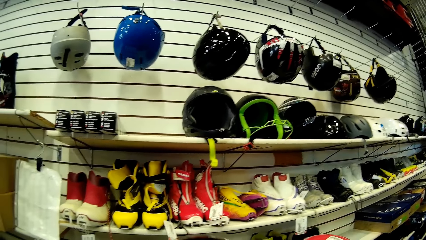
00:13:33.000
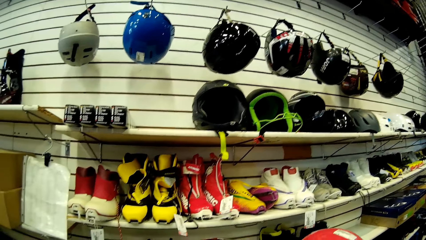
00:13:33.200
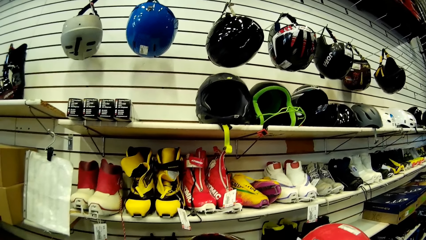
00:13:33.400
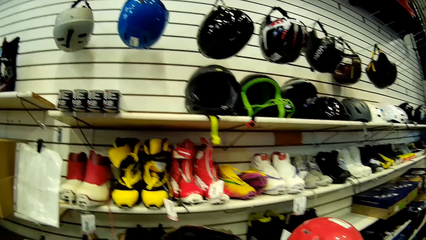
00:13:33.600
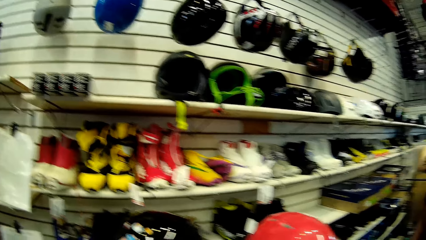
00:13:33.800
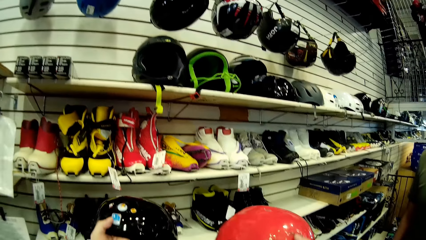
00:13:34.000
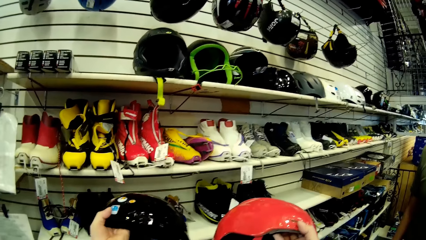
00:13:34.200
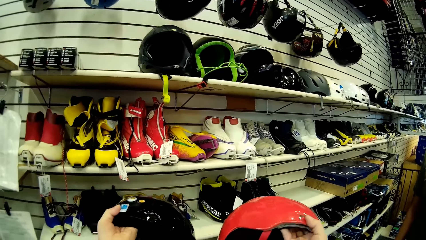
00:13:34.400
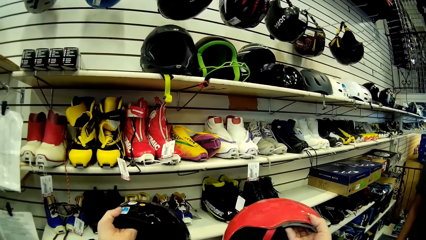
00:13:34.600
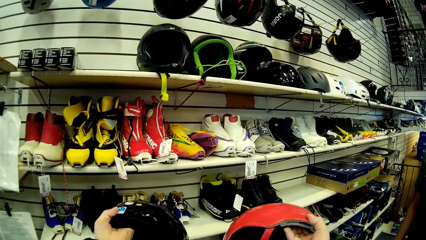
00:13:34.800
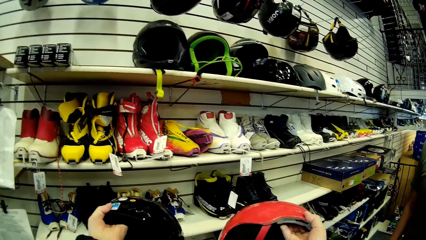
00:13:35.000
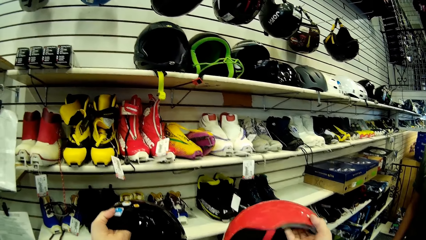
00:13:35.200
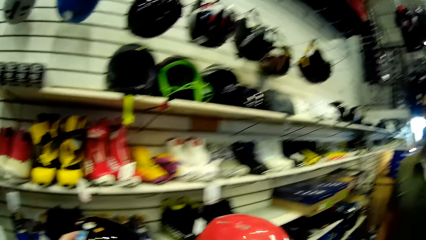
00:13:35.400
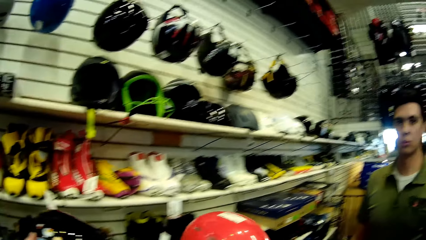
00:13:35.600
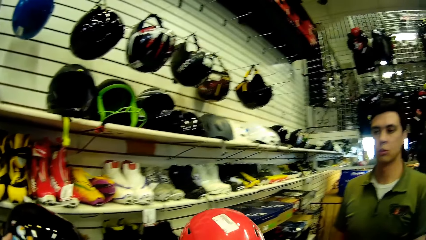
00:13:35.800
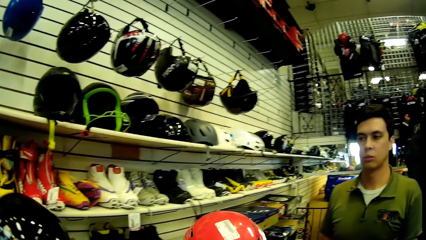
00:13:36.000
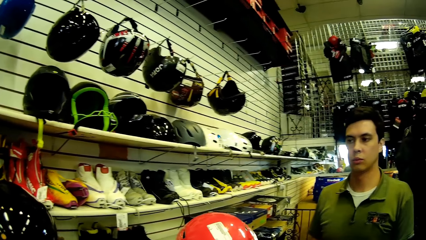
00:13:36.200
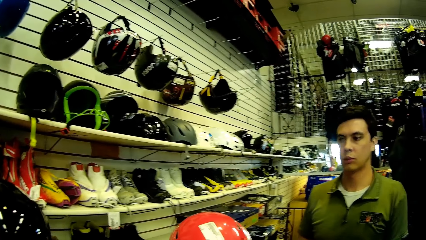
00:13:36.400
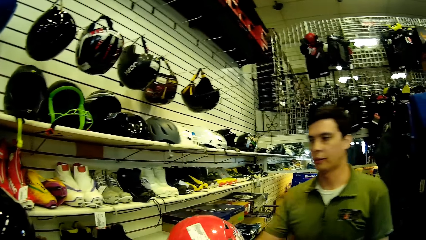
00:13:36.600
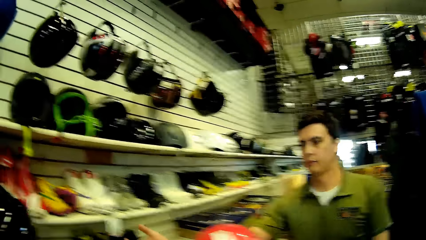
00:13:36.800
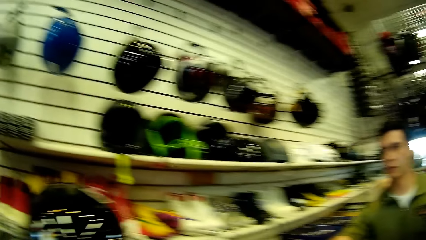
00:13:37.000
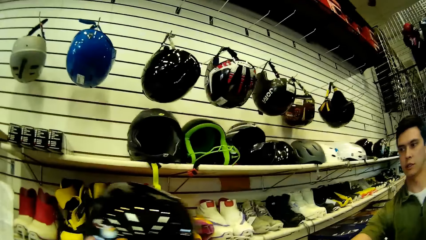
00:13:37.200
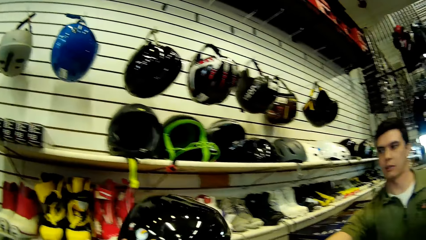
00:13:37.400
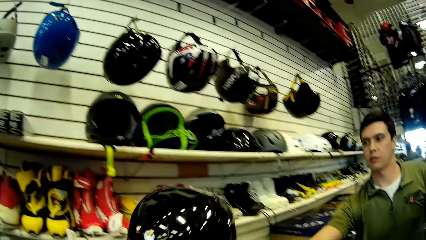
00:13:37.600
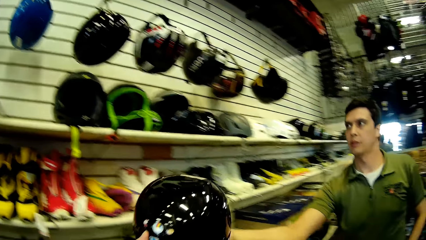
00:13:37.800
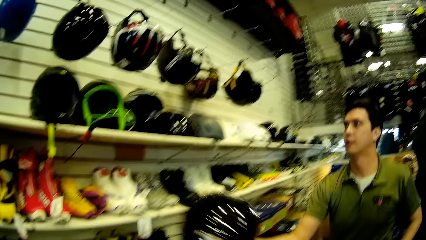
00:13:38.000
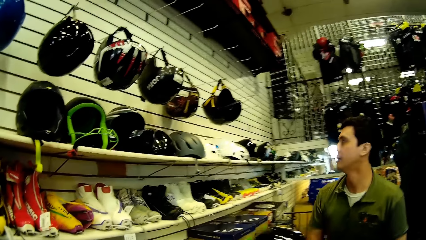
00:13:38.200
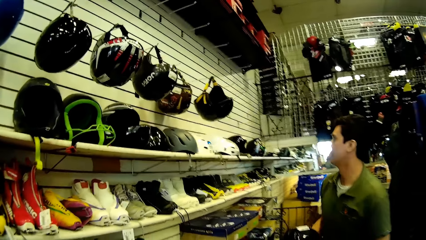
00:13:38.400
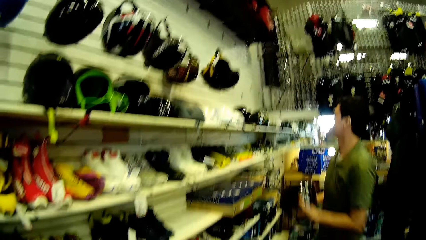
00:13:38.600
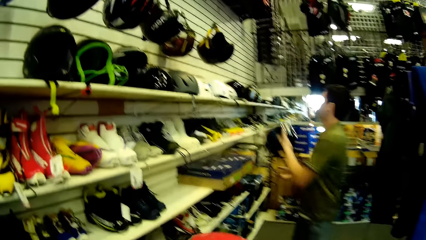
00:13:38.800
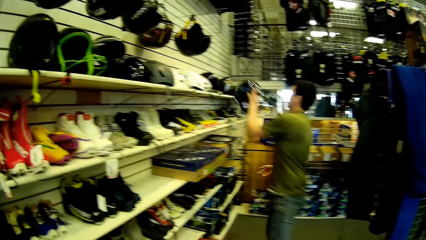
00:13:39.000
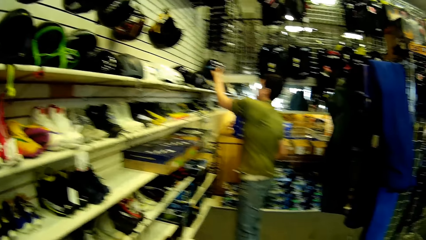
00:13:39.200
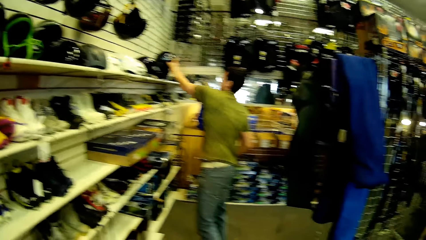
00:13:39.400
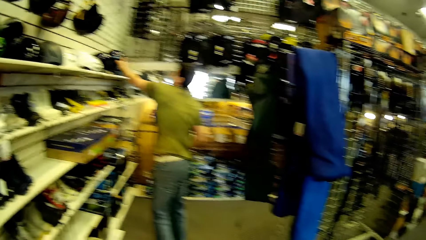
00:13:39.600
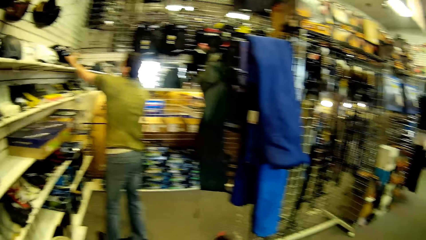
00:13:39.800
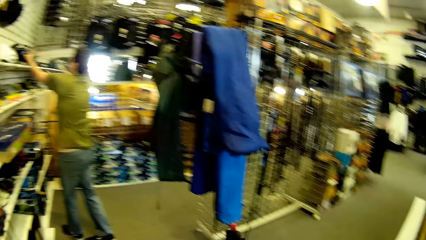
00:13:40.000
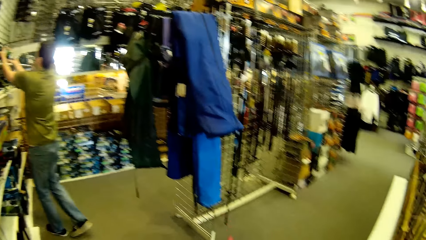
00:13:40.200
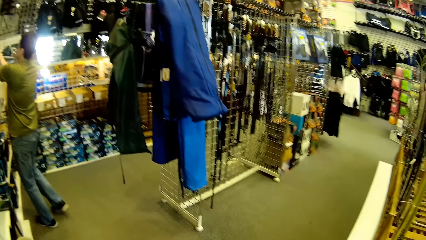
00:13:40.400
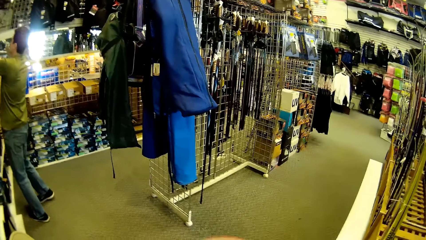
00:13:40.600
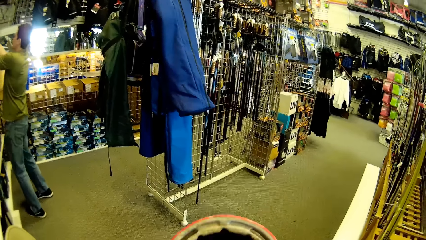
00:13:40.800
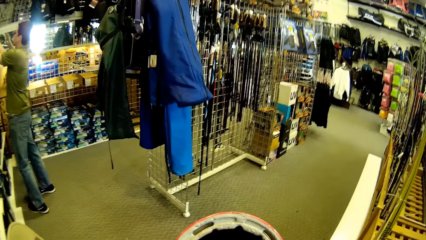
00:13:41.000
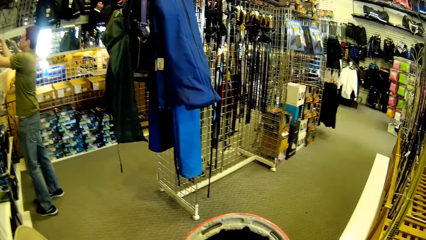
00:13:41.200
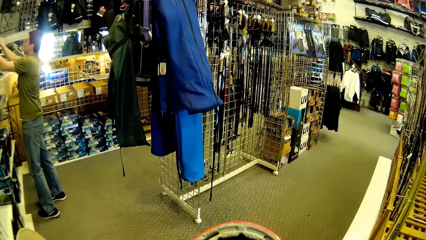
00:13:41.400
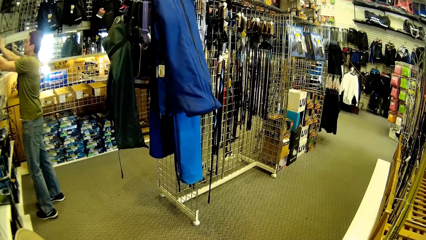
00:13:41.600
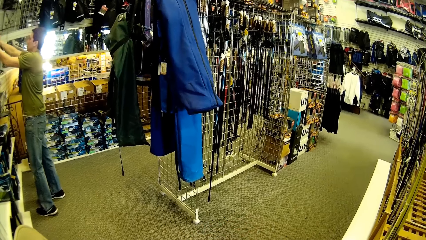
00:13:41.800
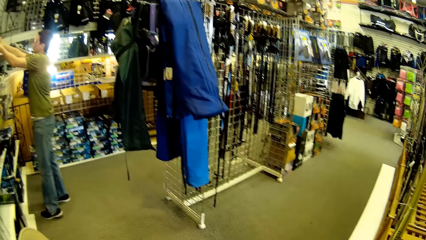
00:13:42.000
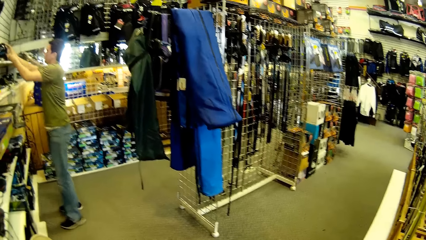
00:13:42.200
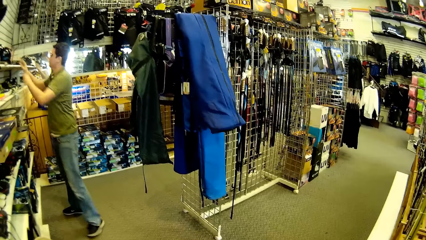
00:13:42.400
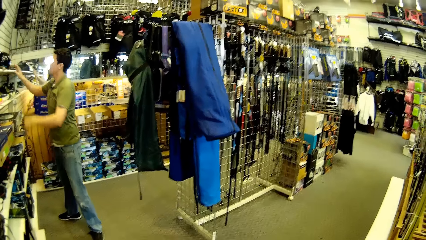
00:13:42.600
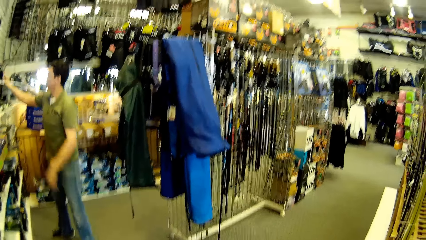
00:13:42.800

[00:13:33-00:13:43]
The camera wearer hands the black helmet to the man. The man puts the black helmet on the shelf. The camera wearer looks around.

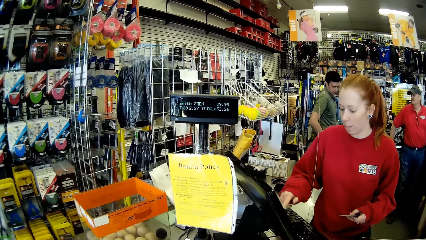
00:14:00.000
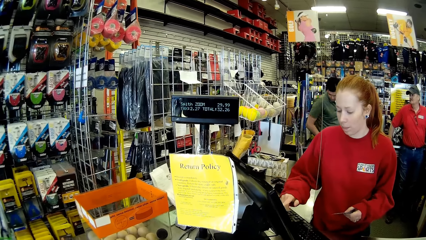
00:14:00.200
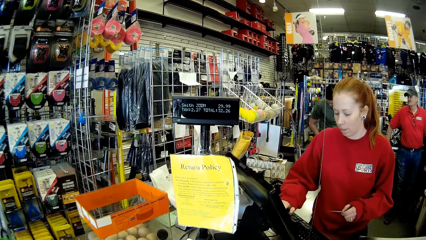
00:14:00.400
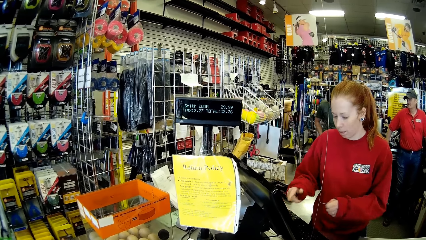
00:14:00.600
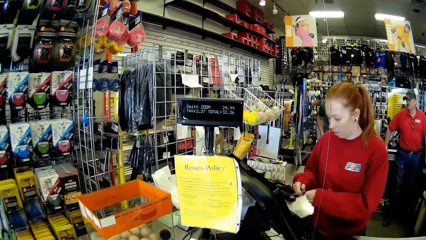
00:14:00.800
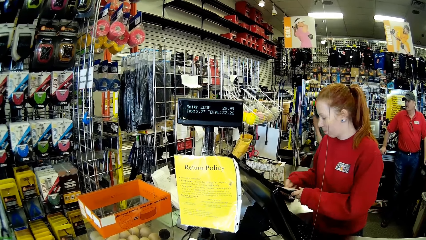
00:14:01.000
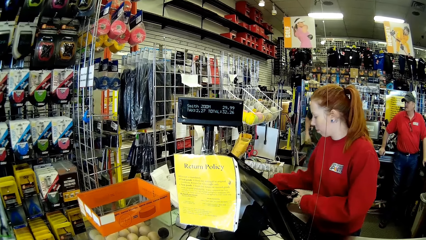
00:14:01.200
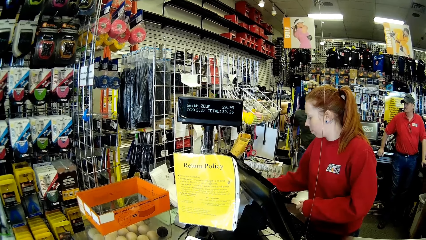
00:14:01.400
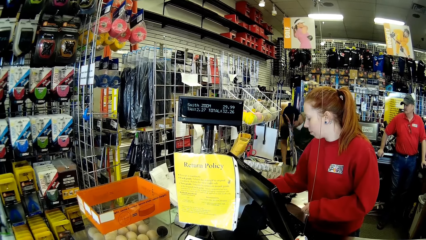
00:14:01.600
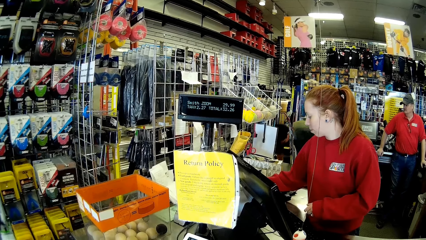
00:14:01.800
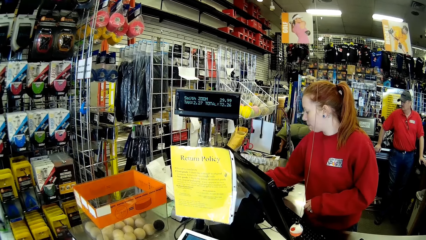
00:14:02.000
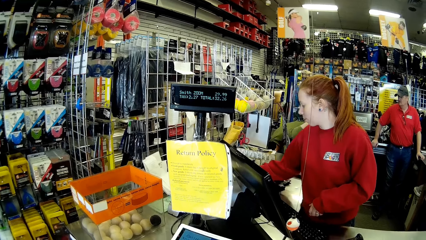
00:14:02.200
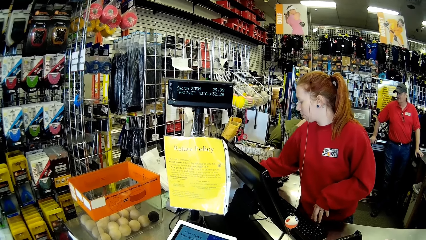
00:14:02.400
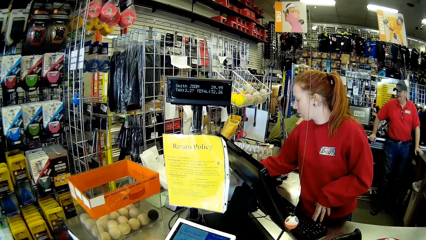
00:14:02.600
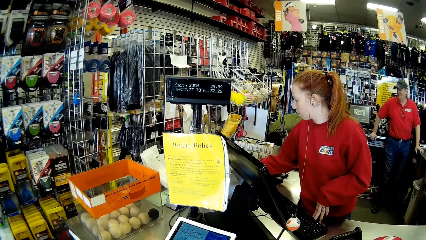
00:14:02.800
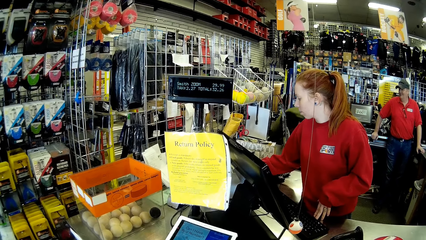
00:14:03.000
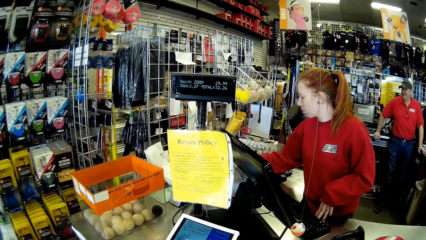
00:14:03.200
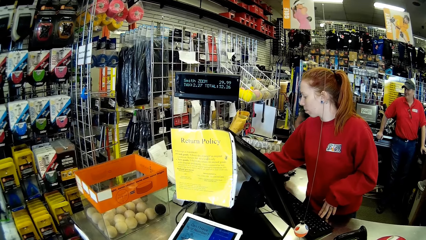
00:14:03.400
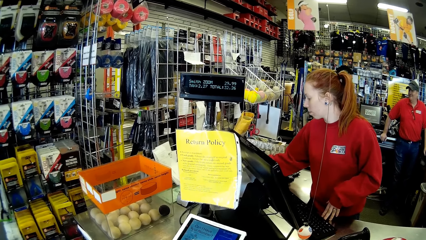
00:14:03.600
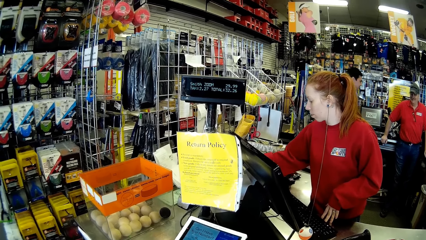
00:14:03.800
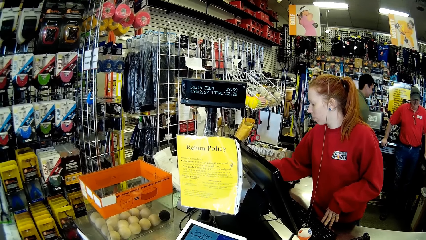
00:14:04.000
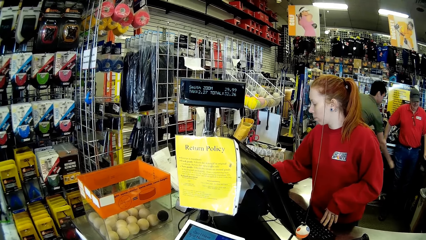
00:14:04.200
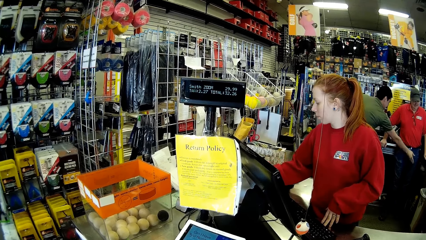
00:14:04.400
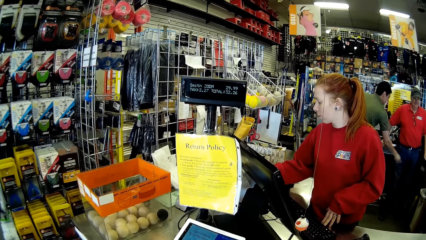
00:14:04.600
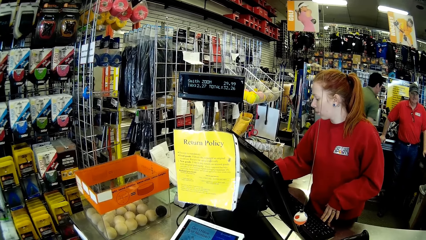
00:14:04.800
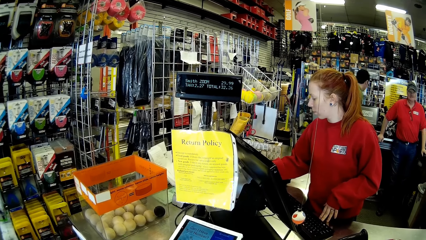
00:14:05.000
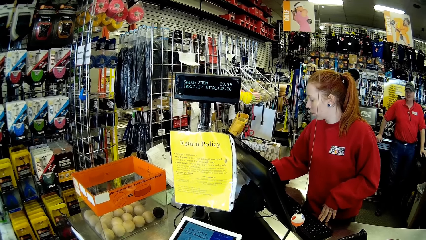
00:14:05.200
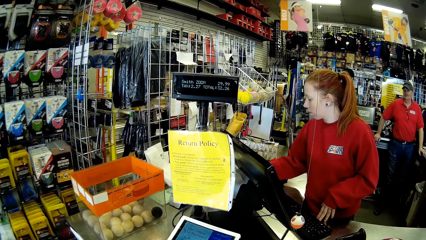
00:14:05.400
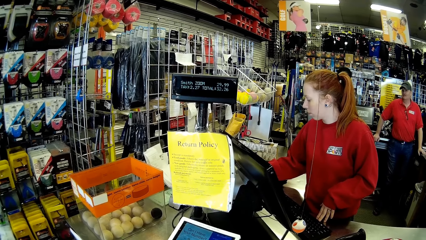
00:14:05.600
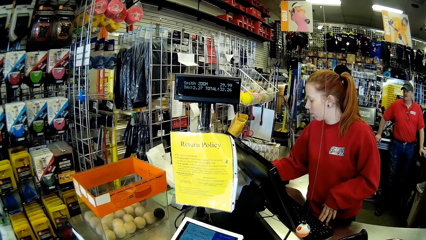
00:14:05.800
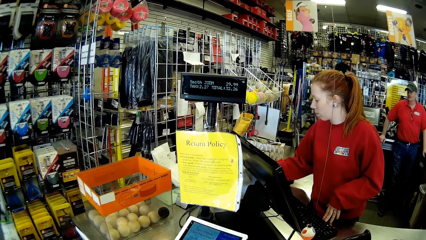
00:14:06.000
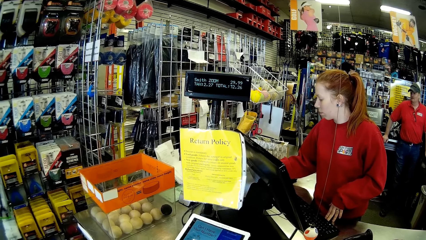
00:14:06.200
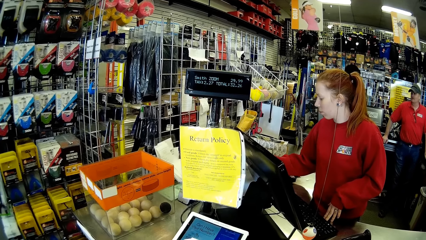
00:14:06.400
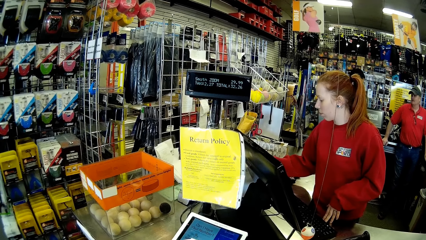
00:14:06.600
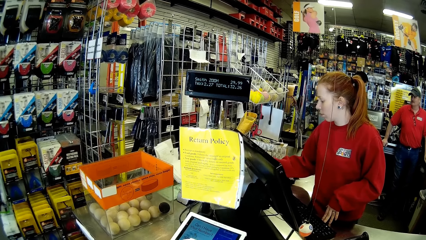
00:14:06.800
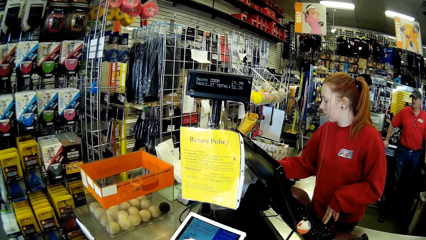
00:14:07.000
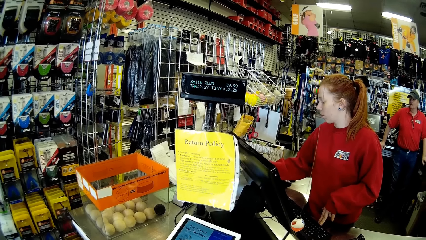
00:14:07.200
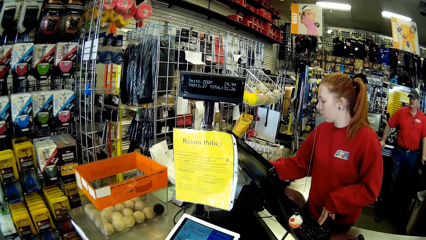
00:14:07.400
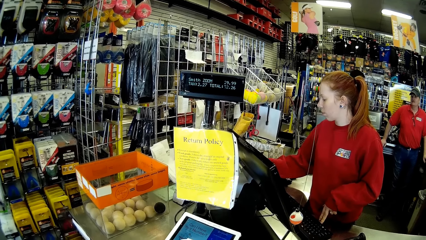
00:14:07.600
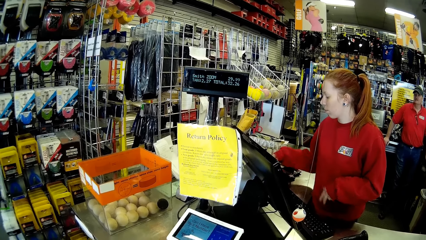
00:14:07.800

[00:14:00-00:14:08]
A cashier types on the keyboard. The camera wearer places an ATM card on the scanning machine.
